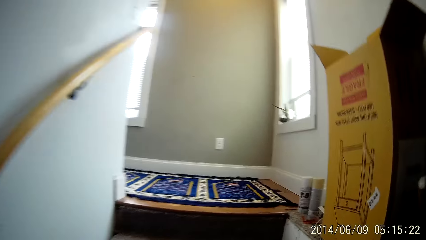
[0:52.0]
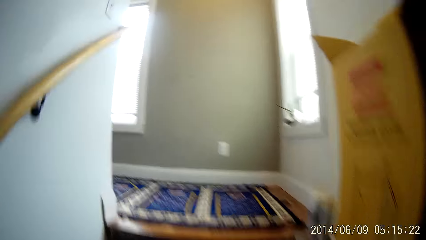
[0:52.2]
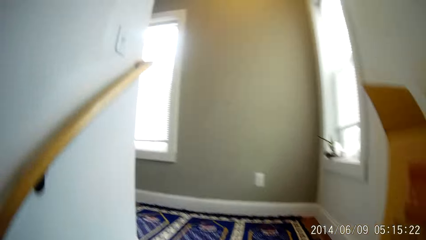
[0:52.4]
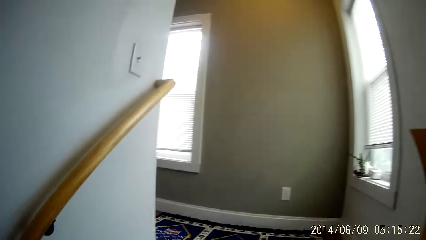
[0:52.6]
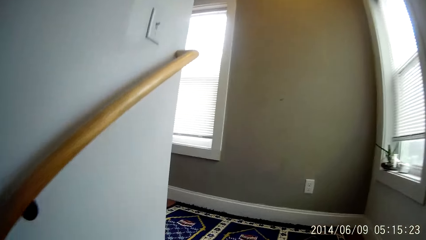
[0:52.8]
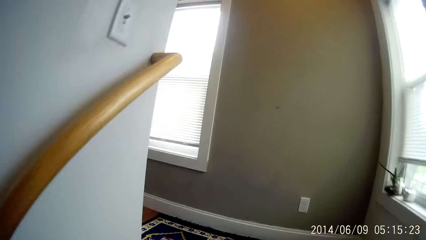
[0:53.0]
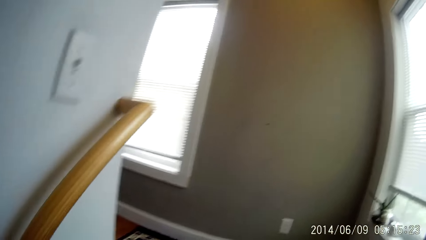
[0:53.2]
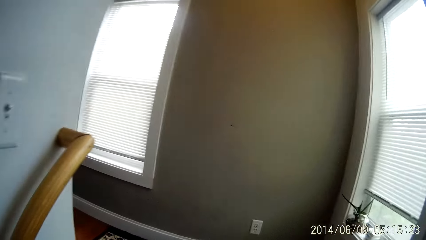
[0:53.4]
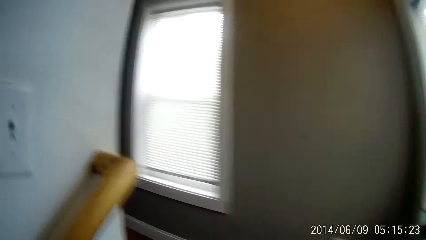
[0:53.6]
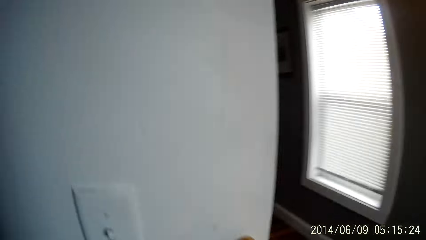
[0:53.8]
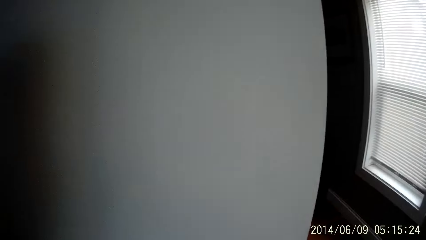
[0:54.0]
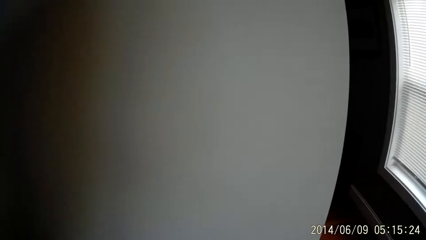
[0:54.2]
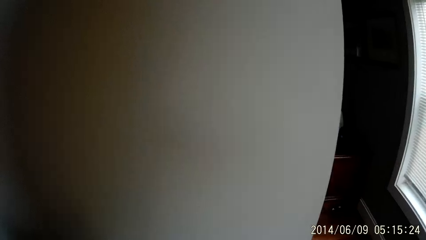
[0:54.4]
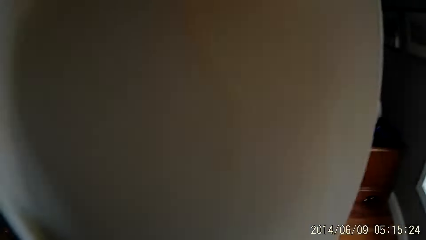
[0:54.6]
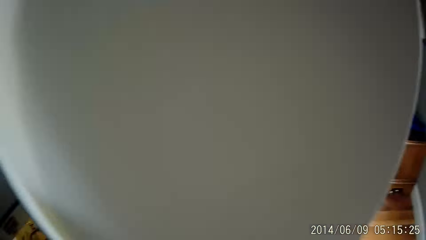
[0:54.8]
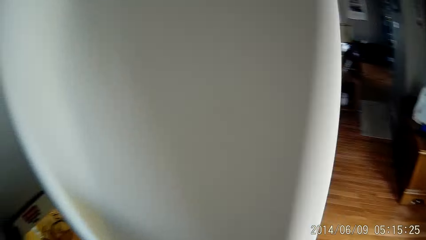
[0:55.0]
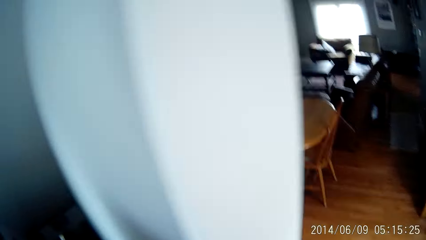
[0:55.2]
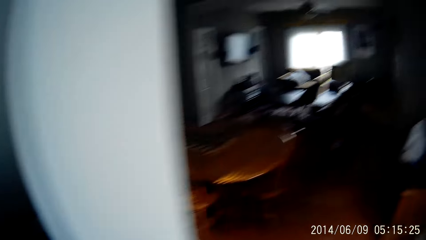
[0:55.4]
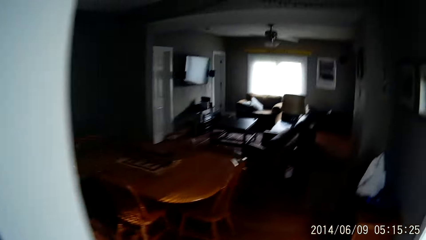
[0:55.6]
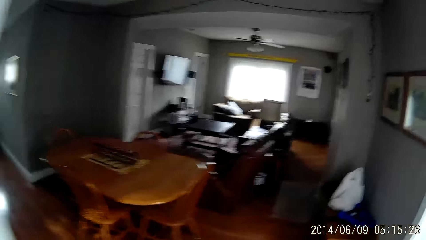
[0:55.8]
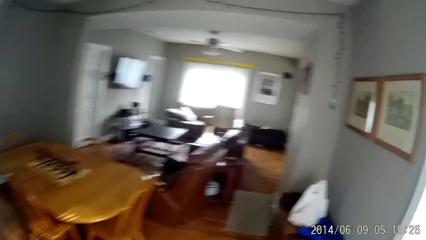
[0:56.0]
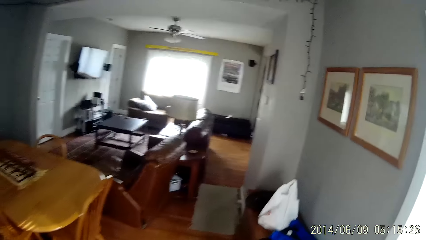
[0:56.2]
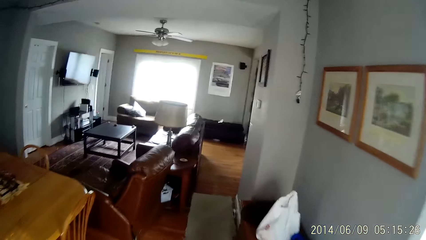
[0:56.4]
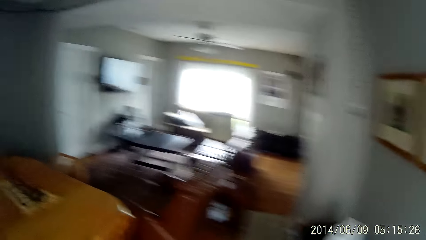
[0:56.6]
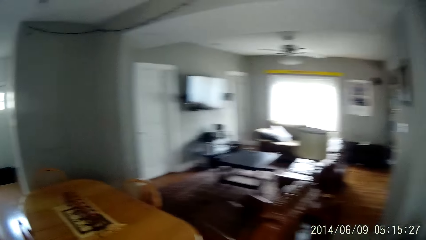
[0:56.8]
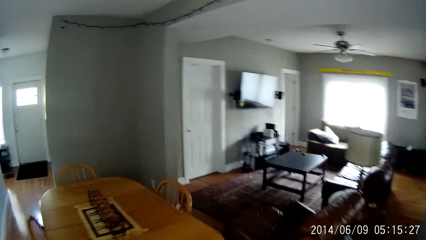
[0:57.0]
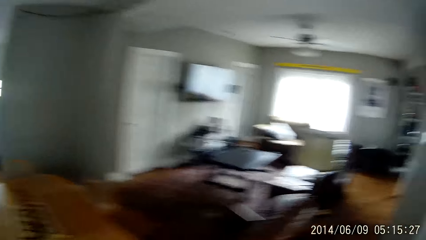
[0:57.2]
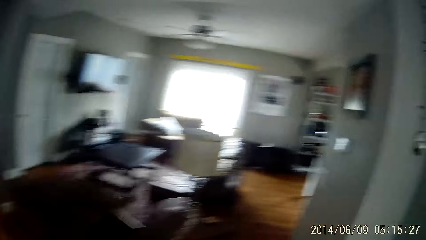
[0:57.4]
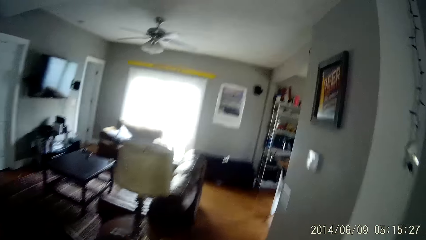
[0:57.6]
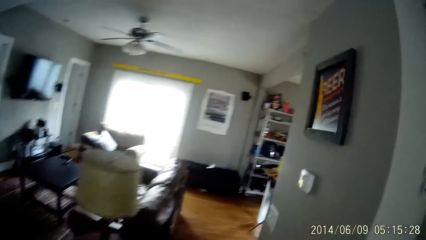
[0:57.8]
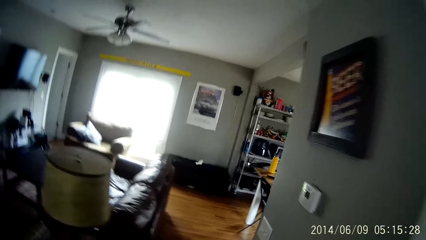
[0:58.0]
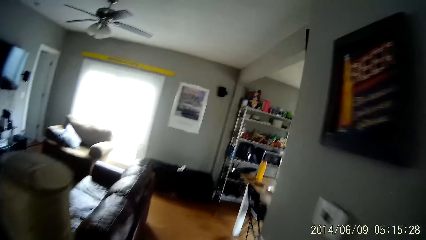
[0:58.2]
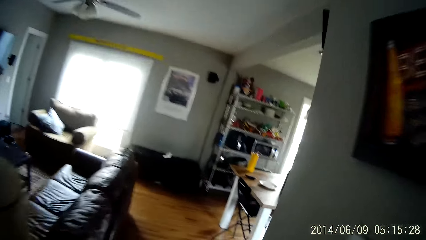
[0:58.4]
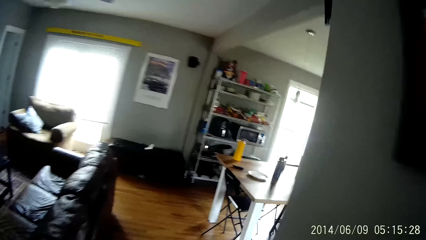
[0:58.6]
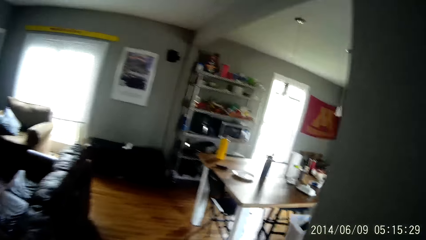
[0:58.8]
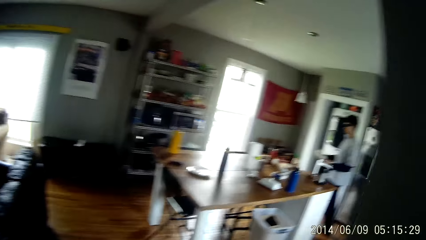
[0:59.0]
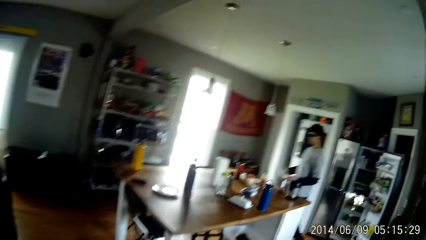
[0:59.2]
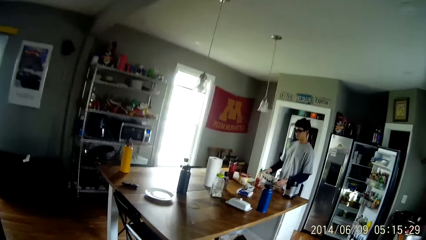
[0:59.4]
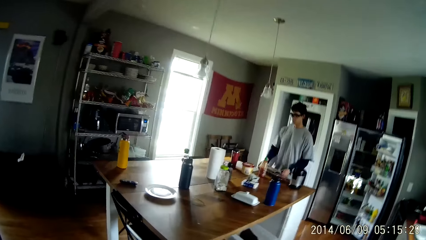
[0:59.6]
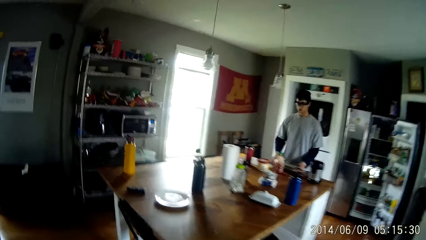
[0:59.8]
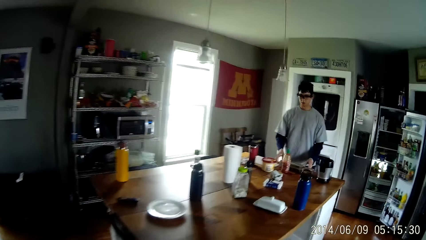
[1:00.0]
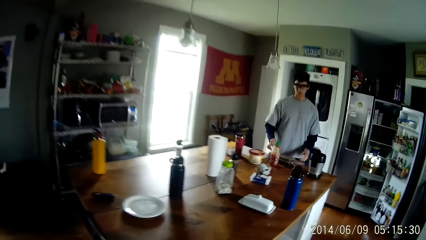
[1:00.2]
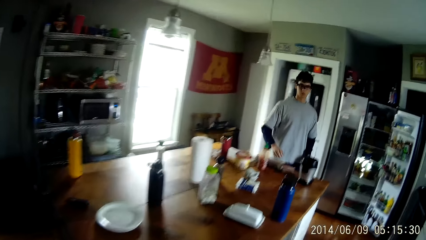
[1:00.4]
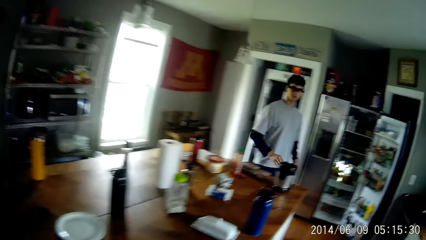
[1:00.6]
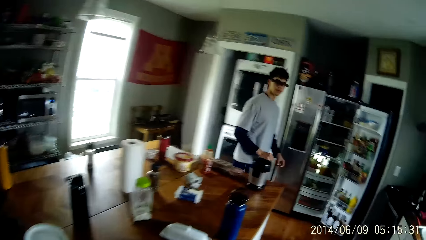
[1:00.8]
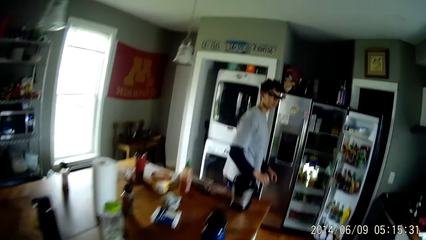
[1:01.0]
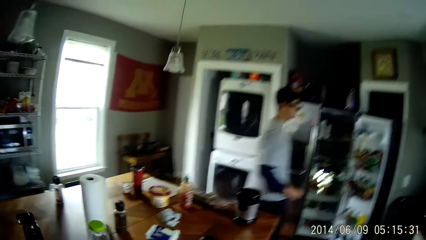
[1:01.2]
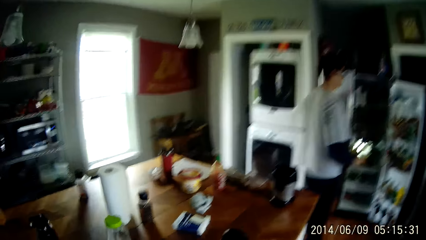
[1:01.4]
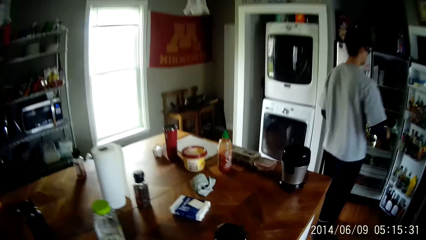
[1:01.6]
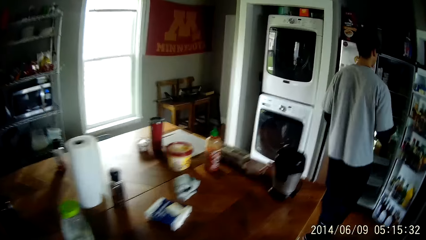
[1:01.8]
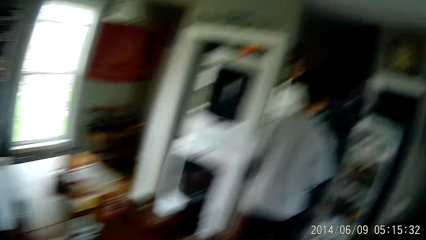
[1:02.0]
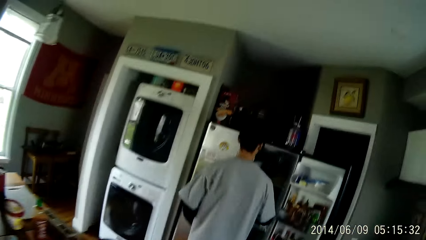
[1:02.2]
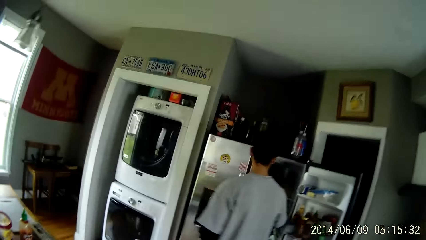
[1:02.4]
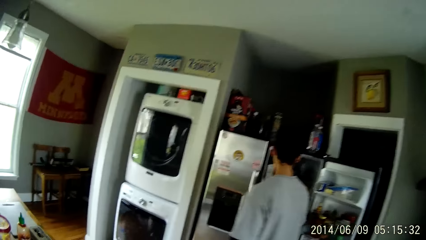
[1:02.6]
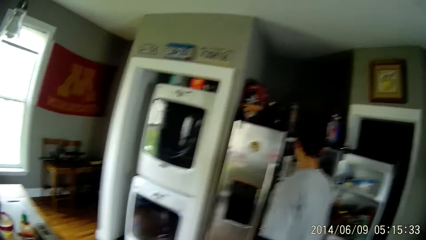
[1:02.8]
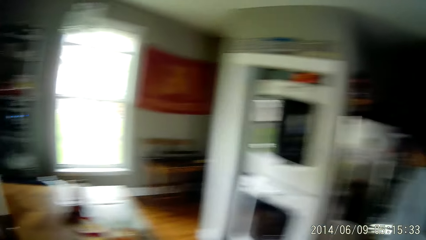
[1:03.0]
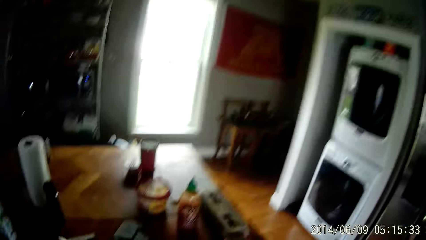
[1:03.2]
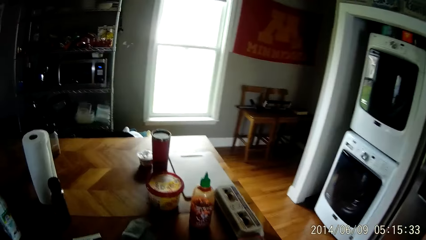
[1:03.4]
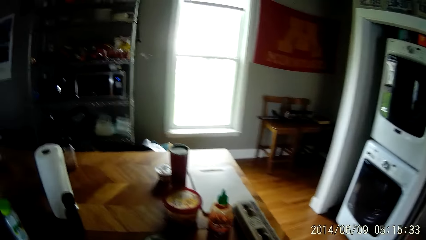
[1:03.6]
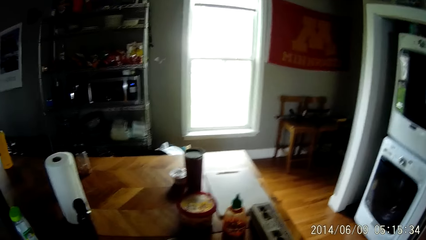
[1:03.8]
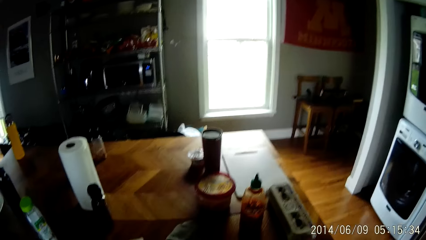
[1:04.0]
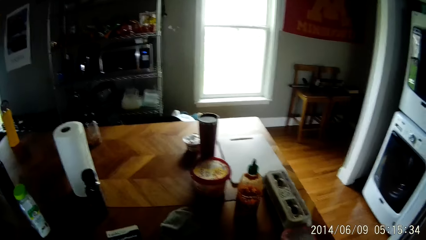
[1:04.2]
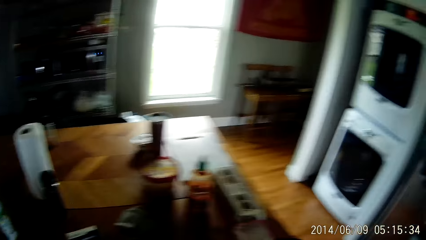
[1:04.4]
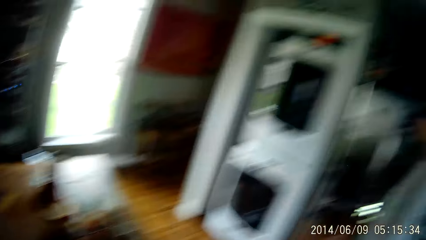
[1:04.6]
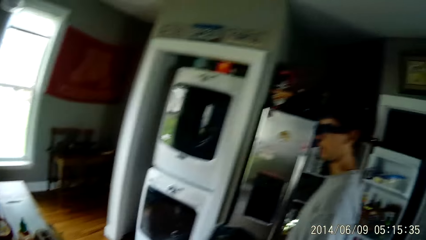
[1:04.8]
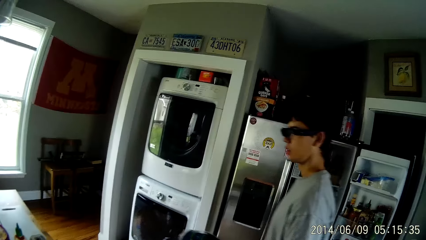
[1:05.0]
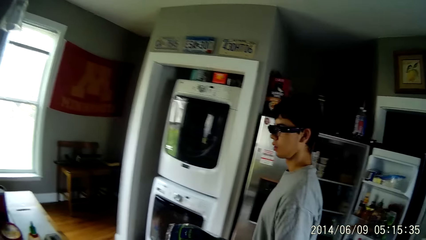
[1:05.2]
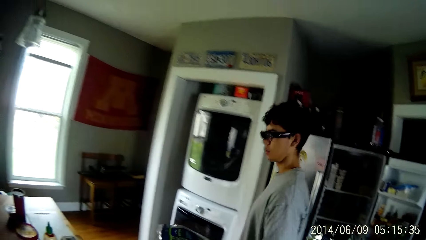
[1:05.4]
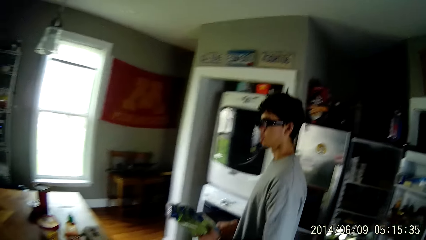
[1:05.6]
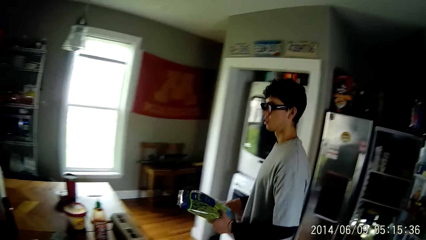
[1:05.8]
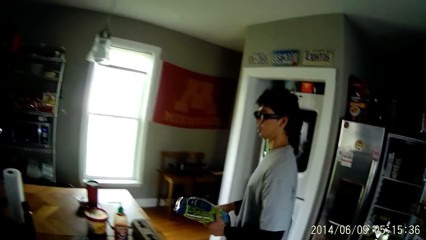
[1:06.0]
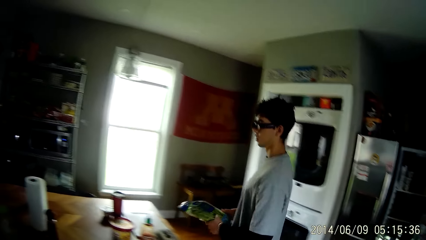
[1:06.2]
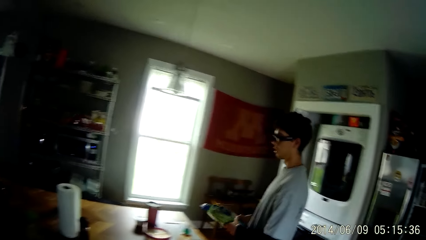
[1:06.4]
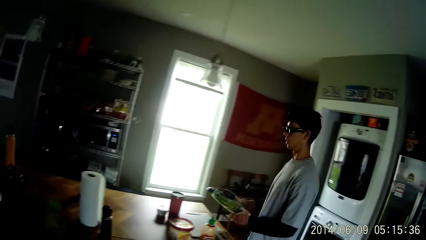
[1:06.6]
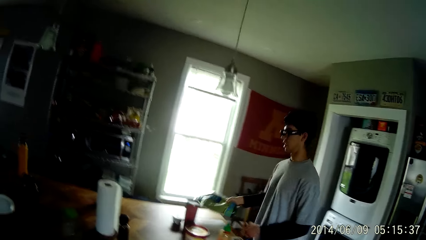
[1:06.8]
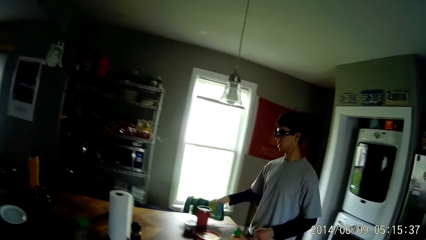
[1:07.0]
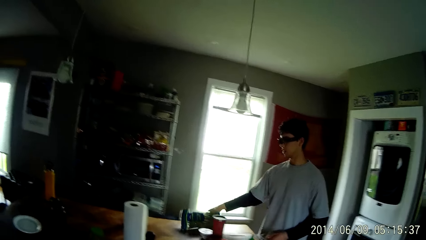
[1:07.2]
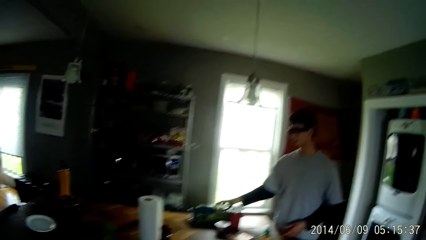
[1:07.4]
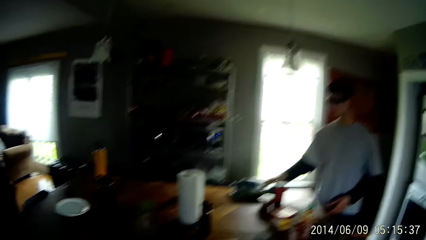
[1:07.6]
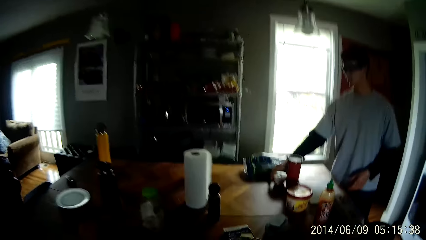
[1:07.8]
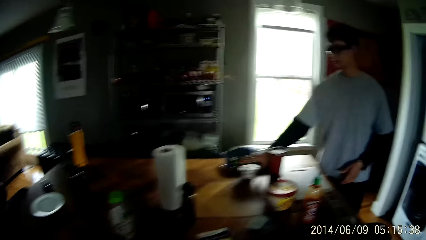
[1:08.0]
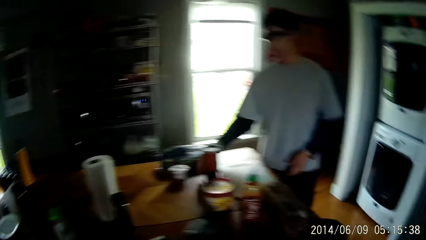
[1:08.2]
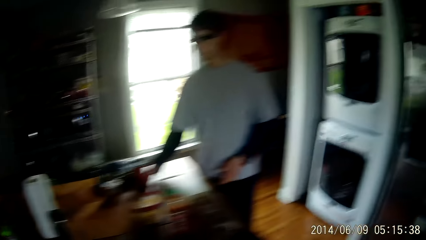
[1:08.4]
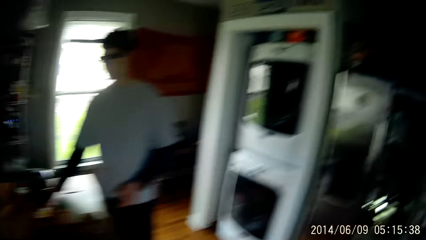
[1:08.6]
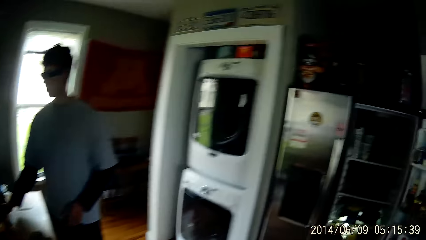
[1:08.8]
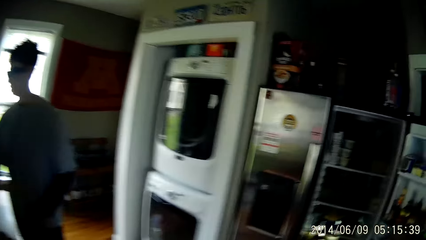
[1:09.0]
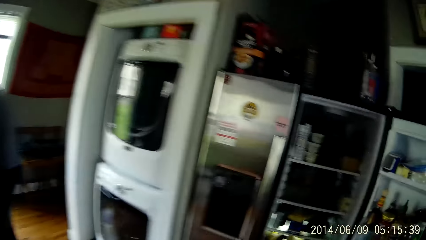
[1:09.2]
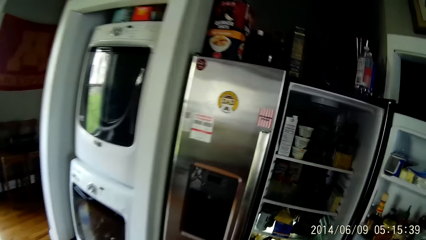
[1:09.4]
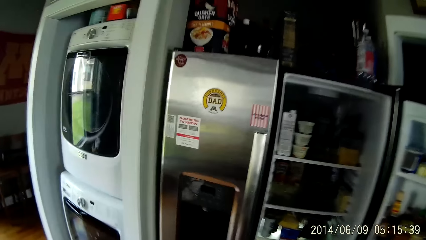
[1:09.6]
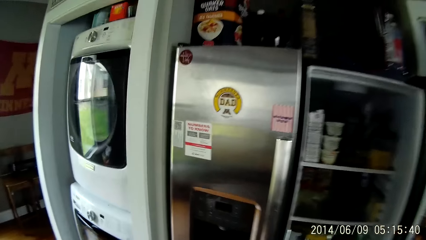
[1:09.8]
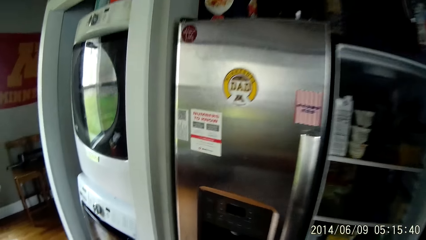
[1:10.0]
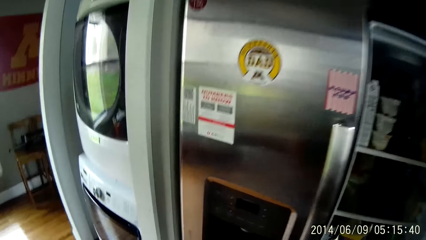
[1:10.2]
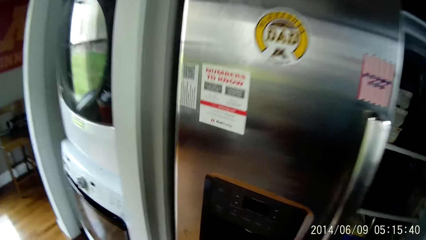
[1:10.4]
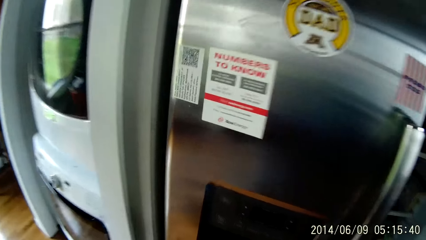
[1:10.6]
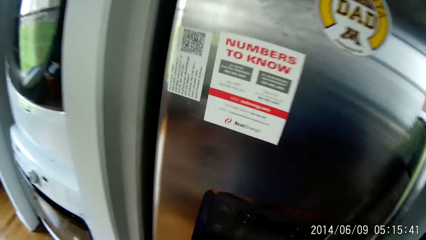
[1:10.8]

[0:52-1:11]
The camera wearer enters the room. They interact with a man. The man drops a pack of eggs on the table with his hands. The man picks up a sachet of vegetable from a refrigerator with his right hand. The man drops the sachet of vegetable on the table with his right hand. The man moves a container on the table with his right hand. The camera wearer looks around.
